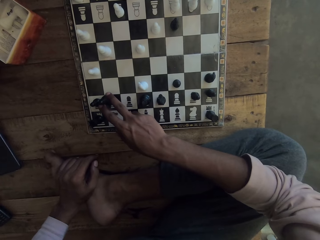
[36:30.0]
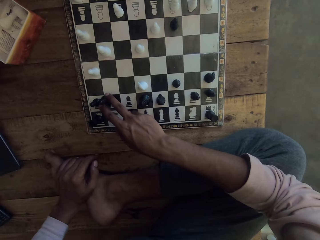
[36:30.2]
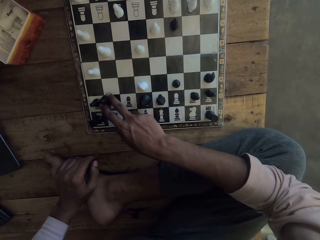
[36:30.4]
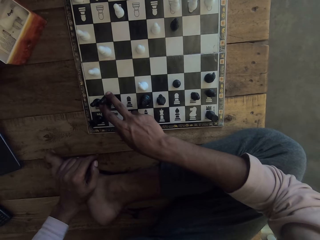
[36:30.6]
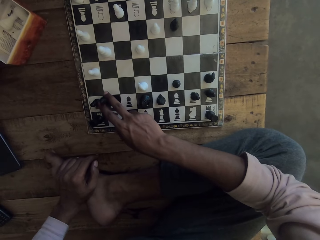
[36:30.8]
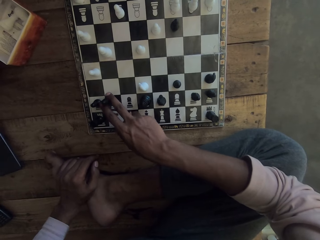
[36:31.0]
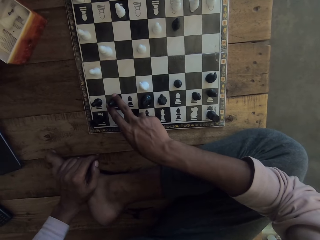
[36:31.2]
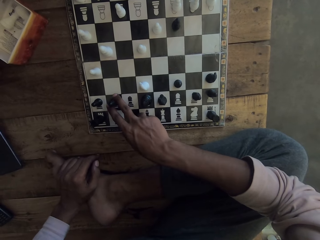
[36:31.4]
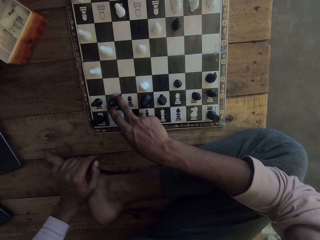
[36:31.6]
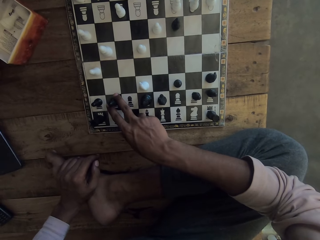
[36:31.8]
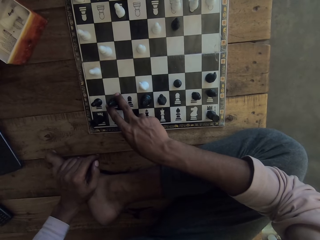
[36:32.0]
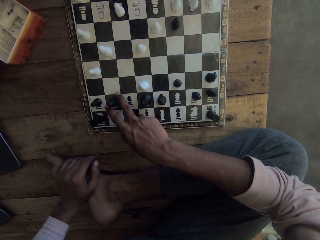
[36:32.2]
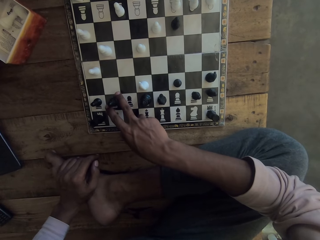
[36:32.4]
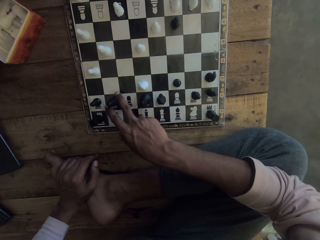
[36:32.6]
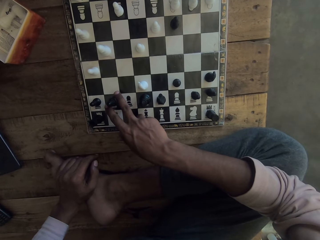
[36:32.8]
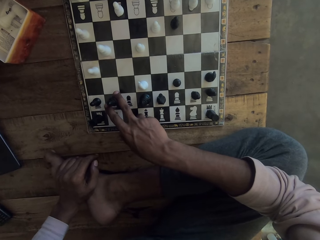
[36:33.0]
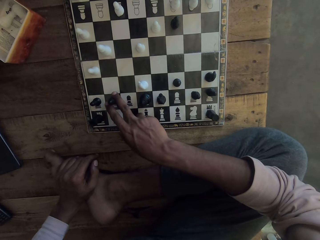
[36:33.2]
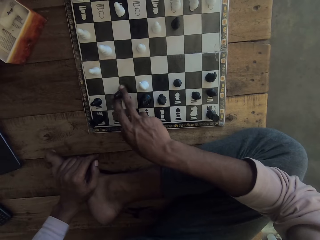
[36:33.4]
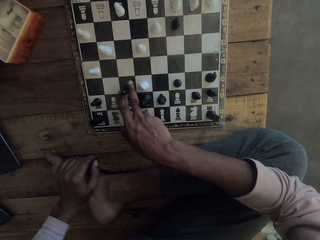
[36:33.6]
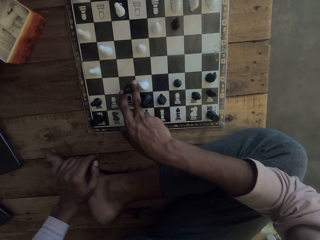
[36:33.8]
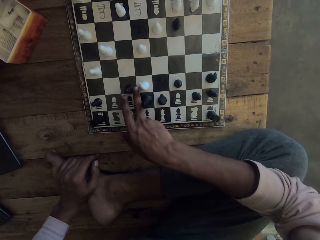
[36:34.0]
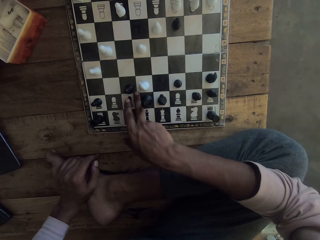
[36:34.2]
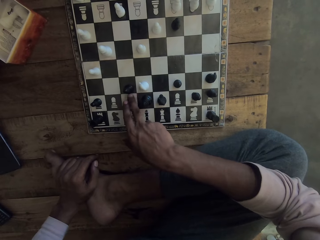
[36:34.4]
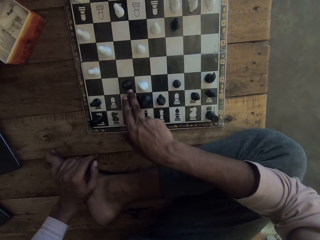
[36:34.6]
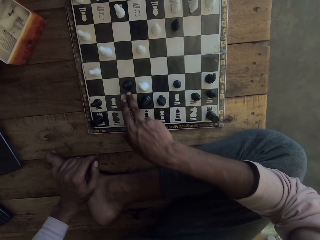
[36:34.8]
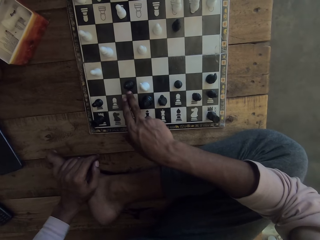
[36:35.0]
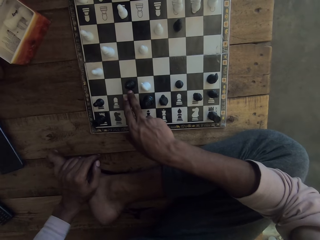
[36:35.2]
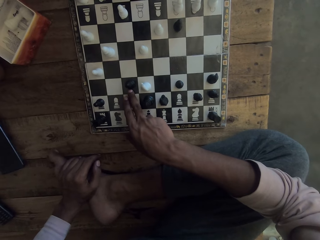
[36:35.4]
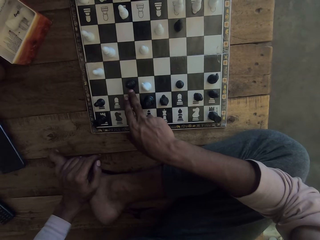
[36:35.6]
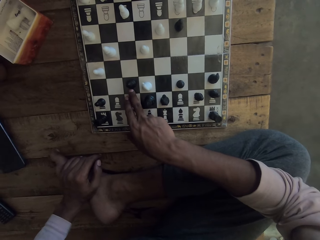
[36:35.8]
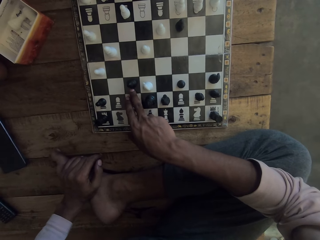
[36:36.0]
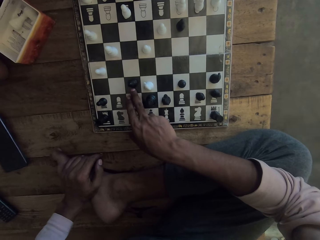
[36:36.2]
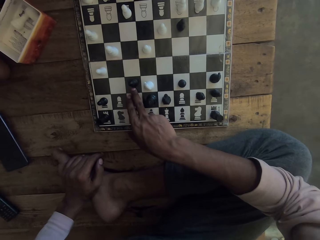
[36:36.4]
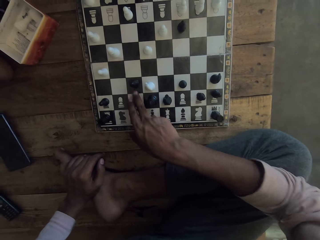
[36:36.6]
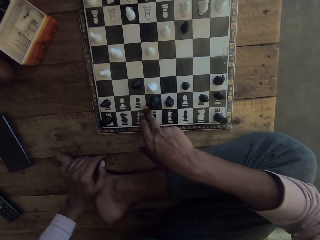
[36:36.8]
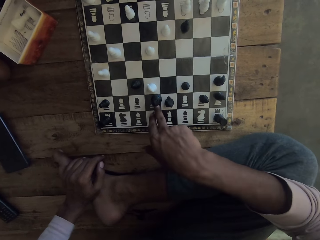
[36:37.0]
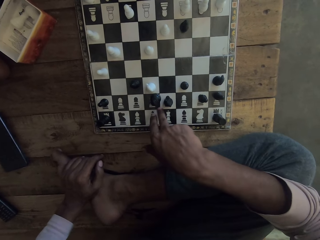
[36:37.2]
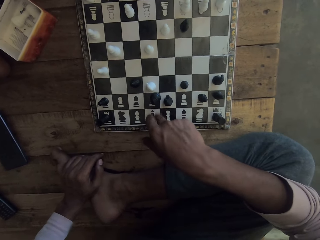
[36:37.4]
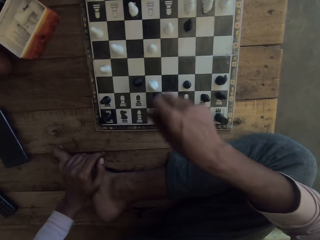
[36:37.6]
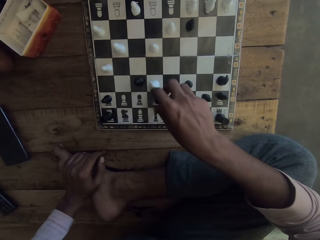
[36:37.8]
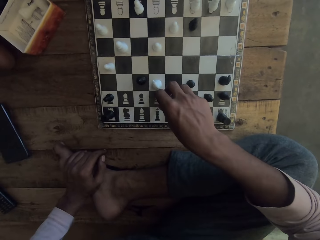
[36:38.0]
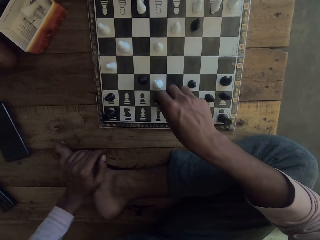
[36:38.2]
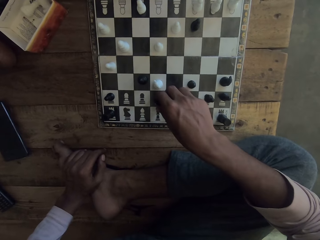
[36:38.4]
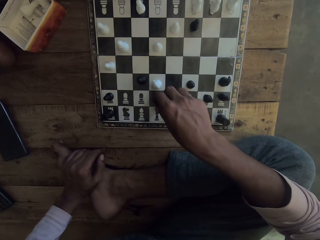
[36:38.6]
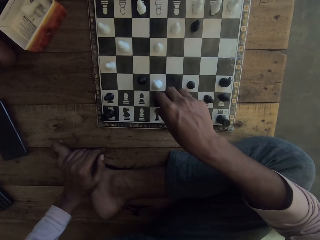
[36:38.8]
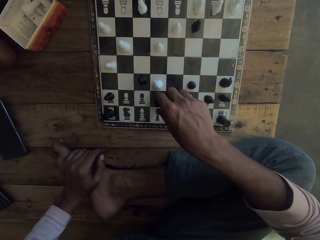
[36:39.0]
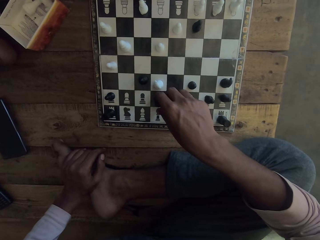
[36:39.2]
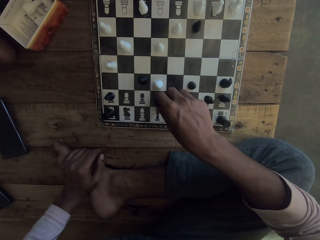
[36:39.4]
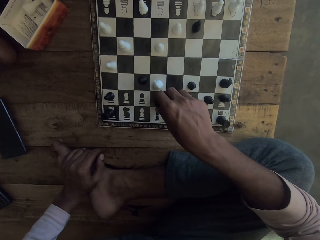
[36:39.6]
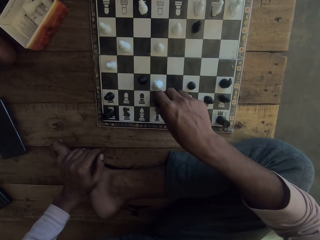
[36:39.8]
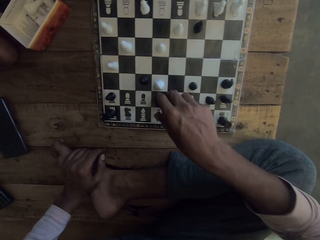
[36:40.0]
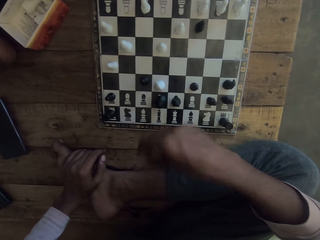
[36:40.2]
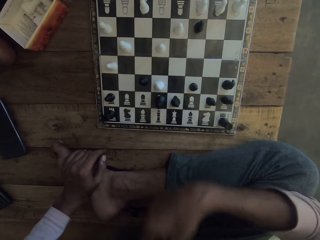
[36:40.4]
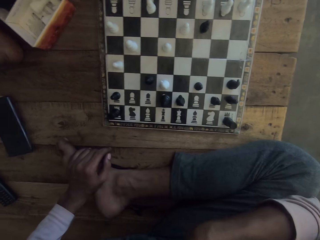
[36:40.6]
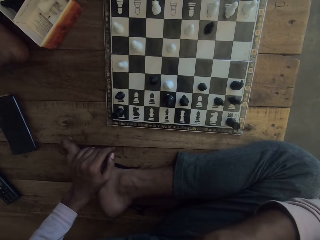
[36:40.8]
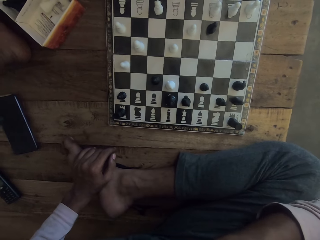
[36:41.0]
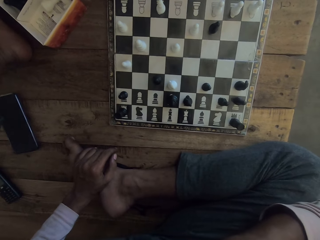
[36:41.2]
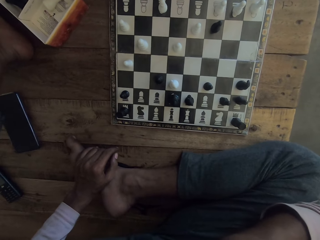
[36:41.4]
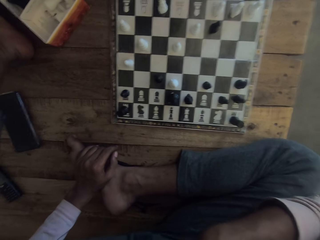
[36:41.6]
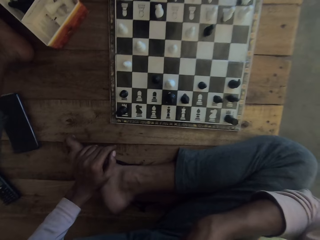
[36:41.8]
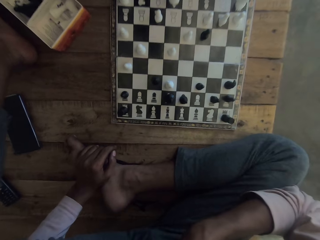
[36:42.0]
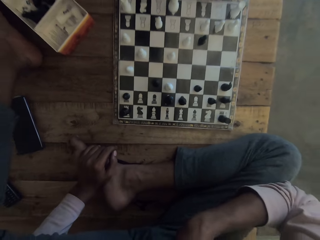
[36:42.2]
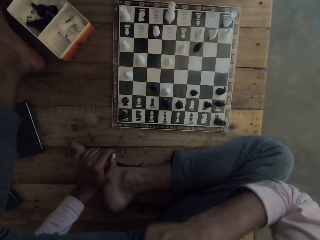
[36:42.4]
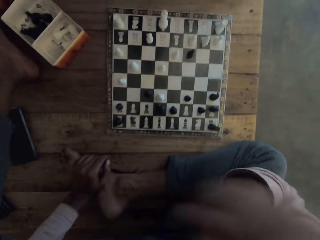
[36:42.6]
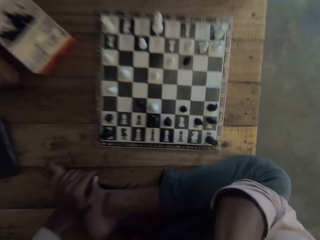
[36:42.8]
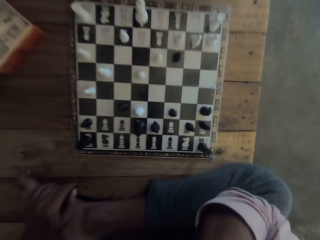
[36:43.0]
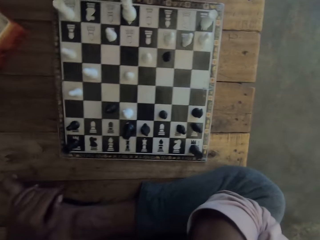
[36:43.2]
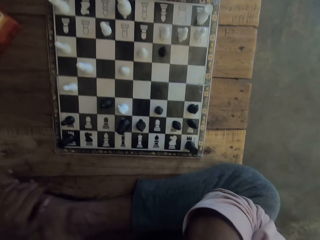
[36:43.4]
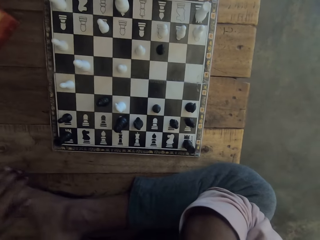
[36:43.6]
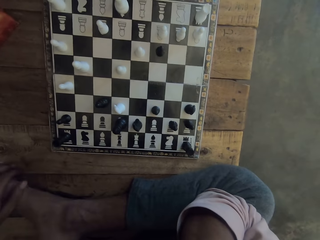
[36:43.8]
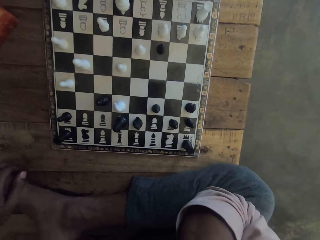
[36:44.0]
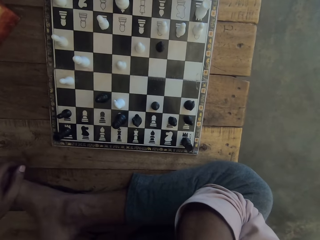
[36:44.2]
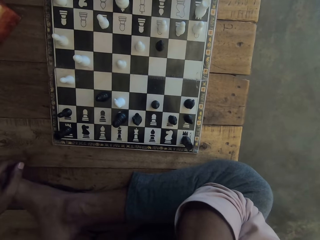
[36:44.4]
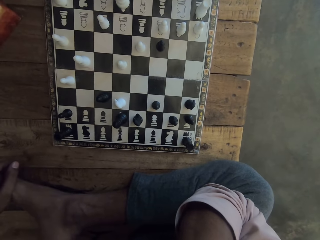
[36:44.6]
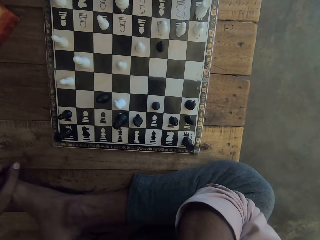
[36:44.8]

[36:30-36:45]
The camera wearer holds the chess piece. He moves the chess piece. He puts the chess piece on the chess board. He stares at the chess board. He moves the chess piece. He puts the chess piece on the chess board. He pushes the chess piece. He moves the chess piece repeatedly. He holds the chess piece. He stares at the chess board. He lifts his hand.

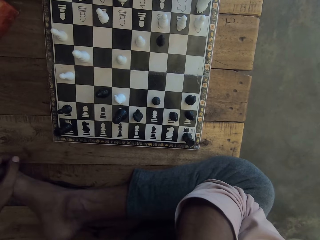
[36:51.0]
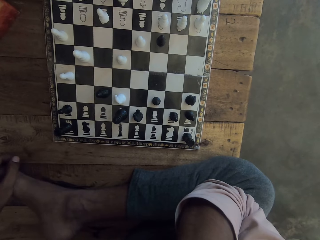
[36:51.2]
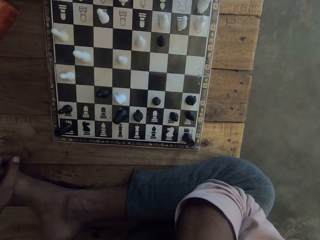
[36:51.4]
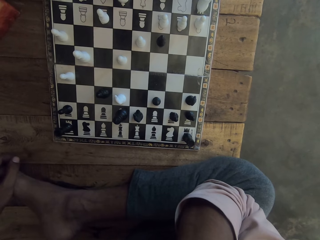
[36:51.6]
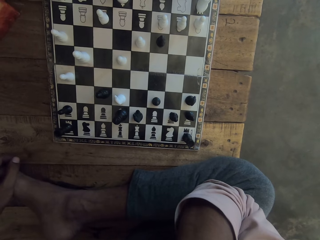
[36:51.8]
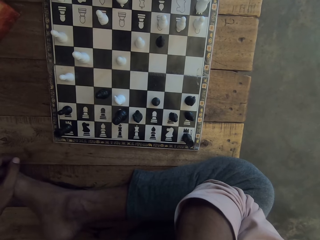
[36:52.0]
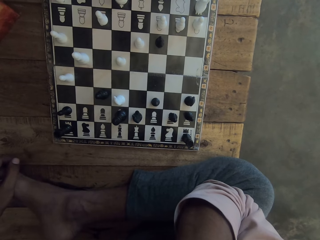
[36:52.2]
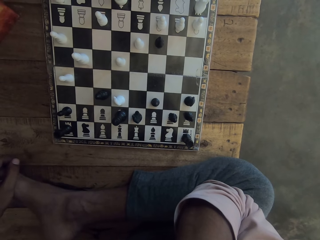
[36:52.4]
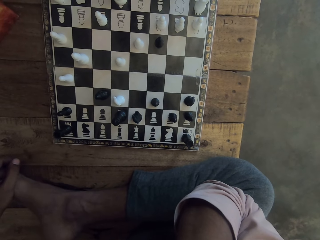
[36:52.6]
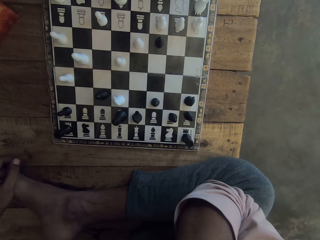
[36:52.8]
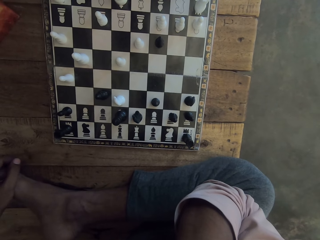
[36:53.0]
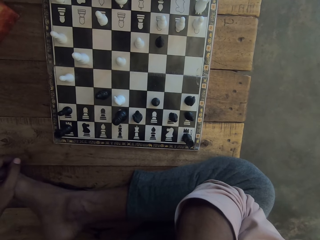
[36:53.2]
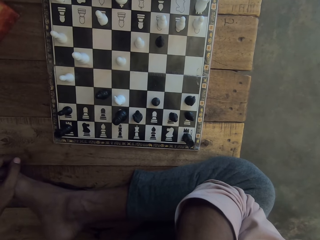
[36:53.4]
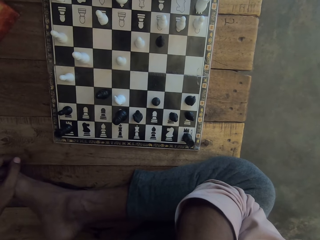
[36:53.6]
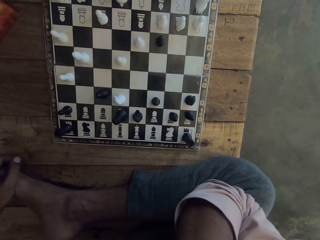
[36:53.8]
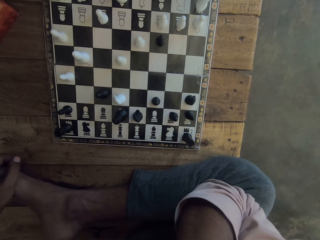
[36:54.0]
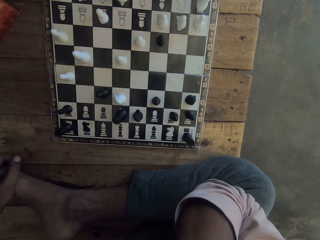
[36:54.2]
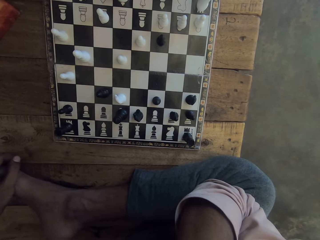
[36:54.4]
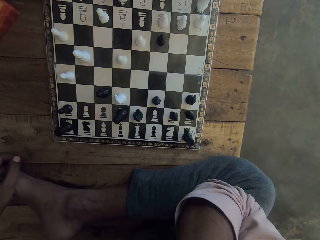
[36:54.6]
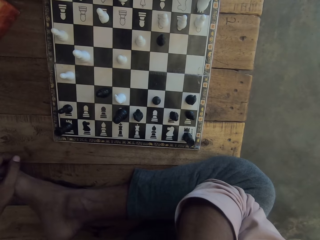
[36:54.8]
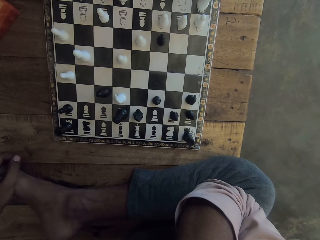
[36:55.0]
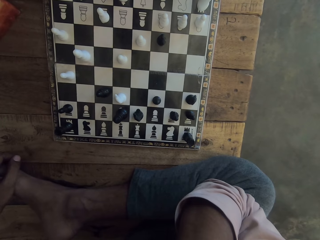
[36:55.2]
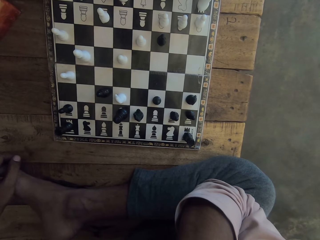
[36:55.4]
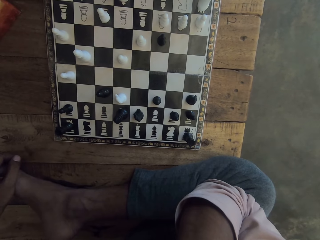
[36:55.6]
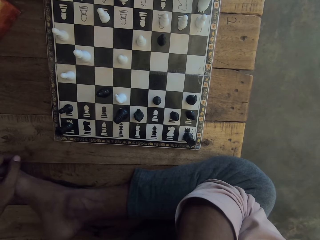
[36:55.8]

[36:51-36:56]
The camera wearer looks at the chess board.
